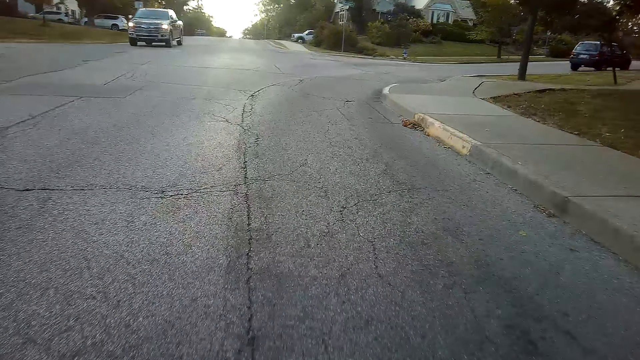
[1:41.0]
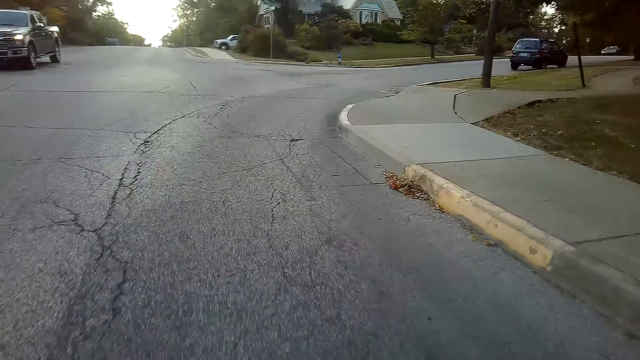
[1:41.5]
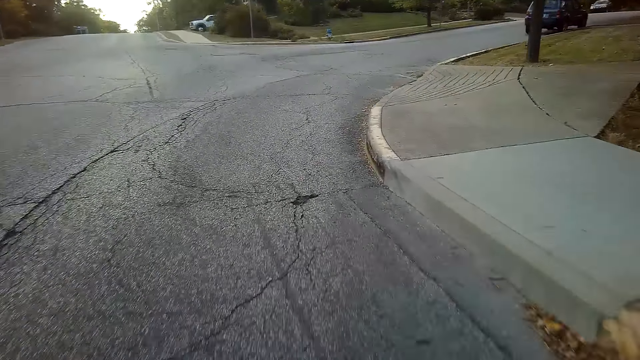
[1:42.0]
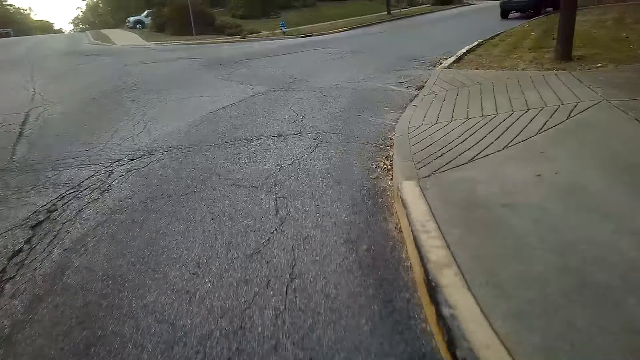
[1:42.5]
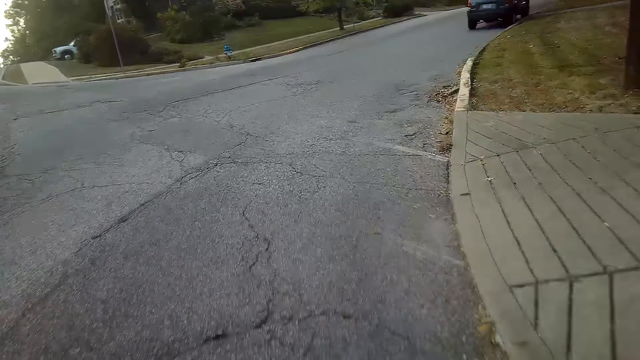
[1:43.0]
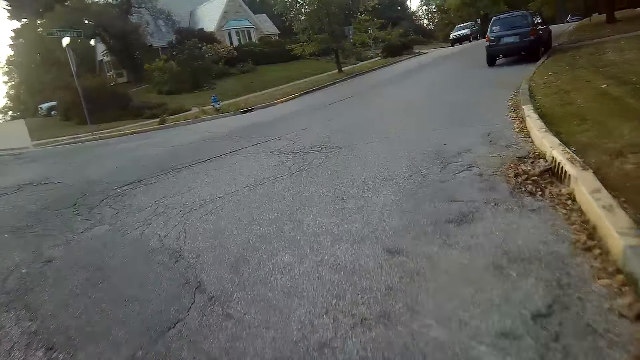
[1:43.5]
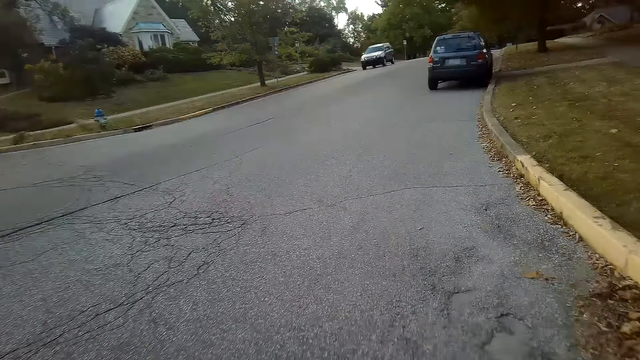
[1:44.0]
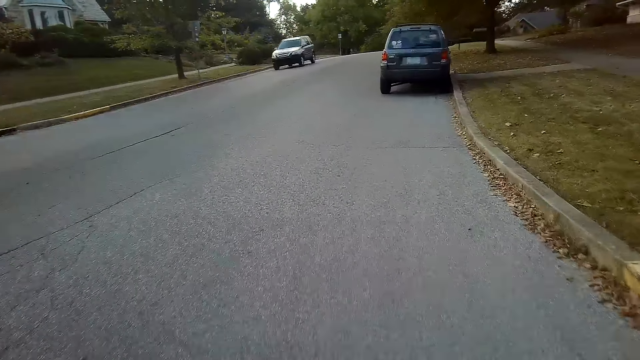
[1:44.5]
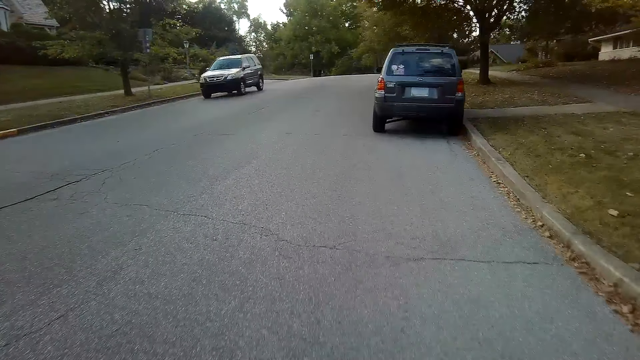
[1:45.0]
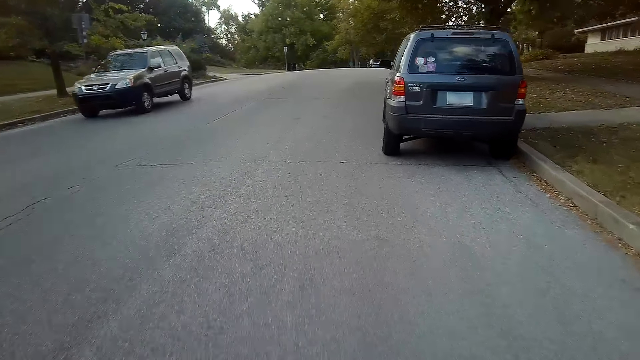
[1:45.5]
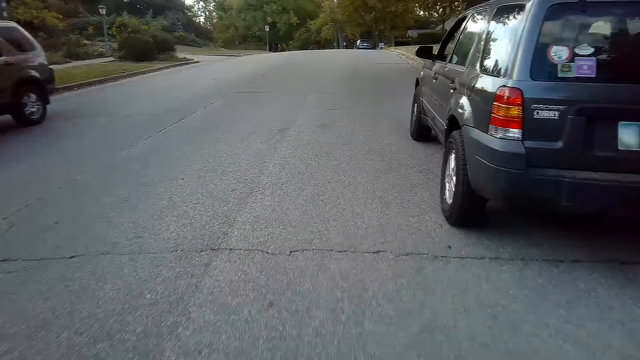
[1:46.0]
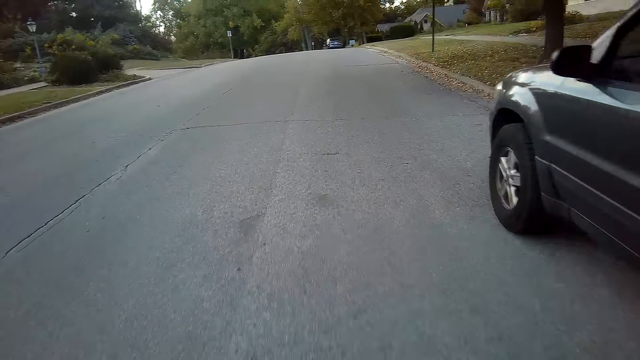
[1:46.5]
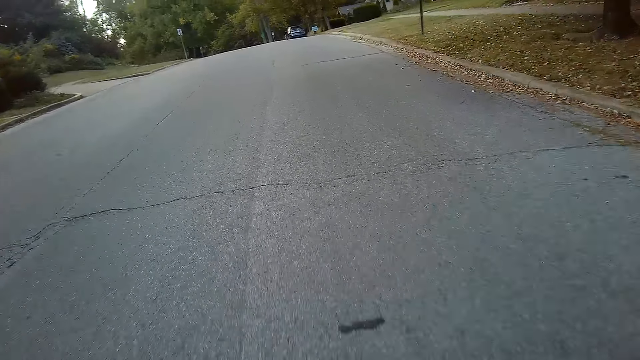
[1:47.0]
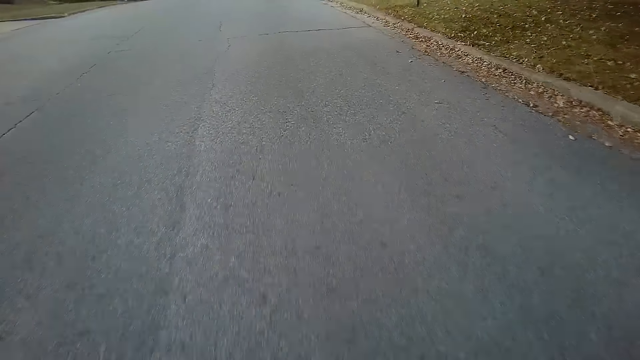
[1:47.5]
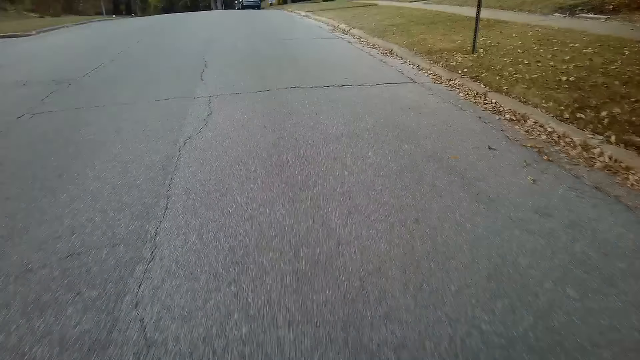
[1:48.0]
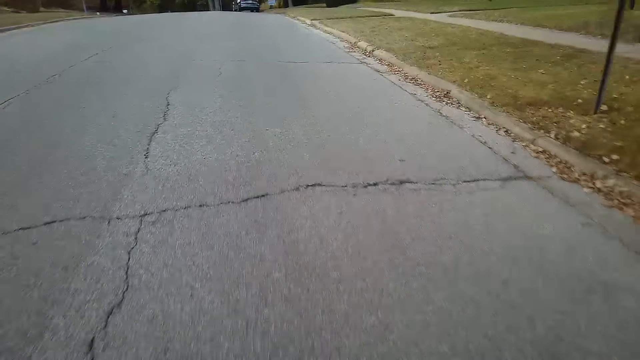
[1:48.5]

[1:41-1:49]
The camera wearer turns to the right side of the road. They cycle along the road.

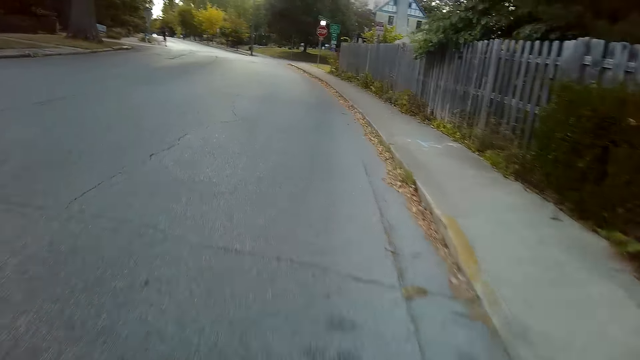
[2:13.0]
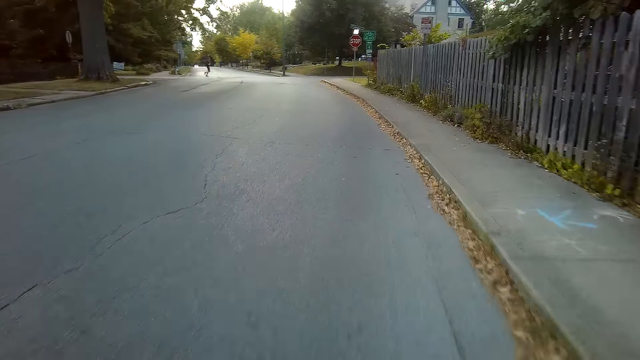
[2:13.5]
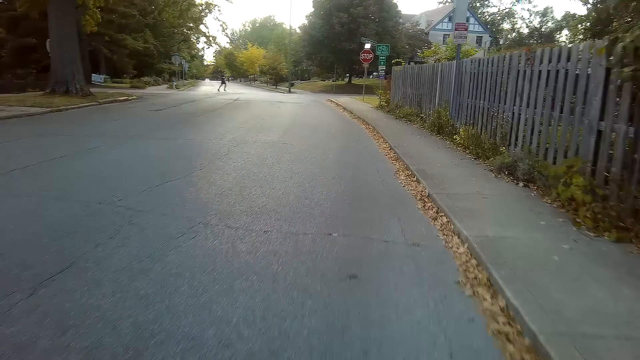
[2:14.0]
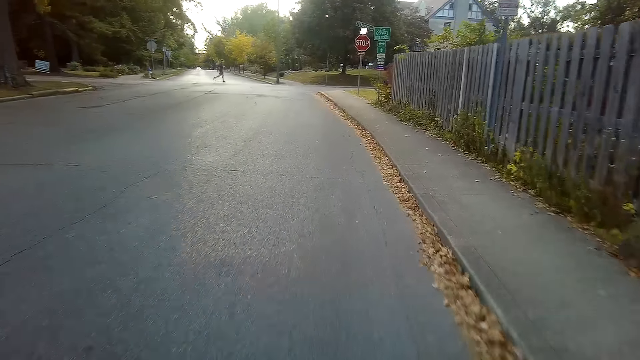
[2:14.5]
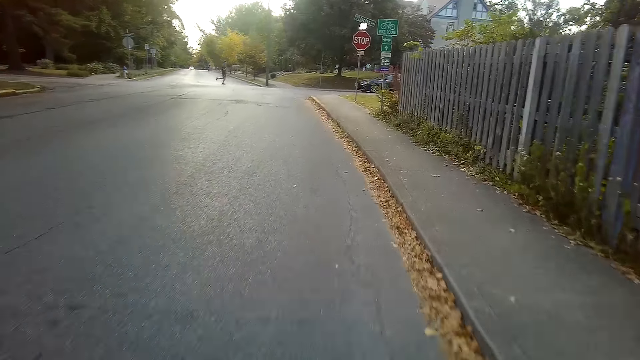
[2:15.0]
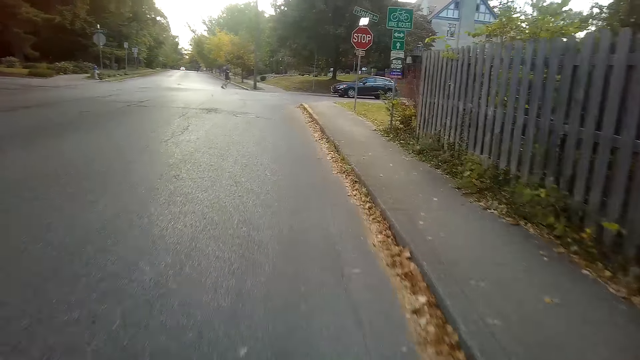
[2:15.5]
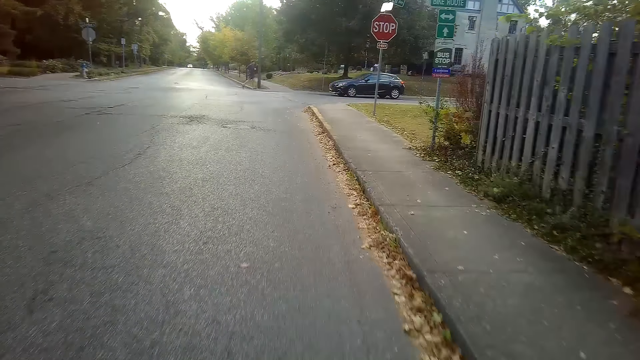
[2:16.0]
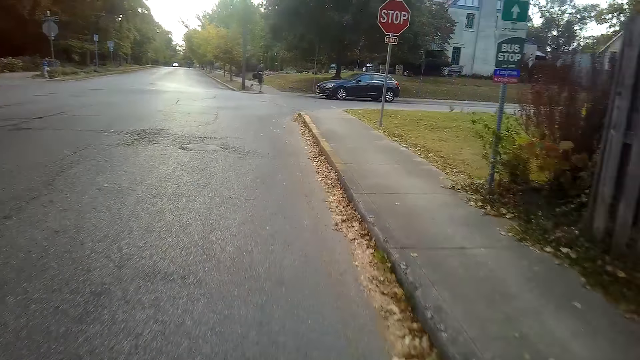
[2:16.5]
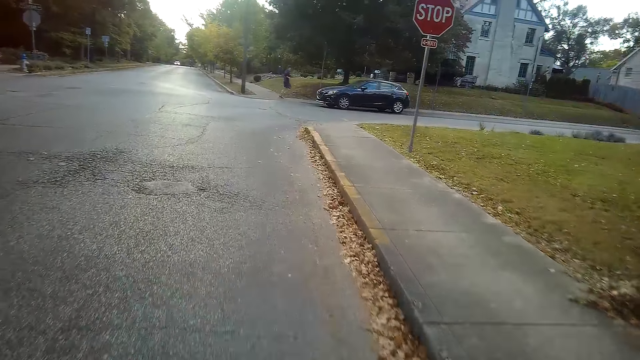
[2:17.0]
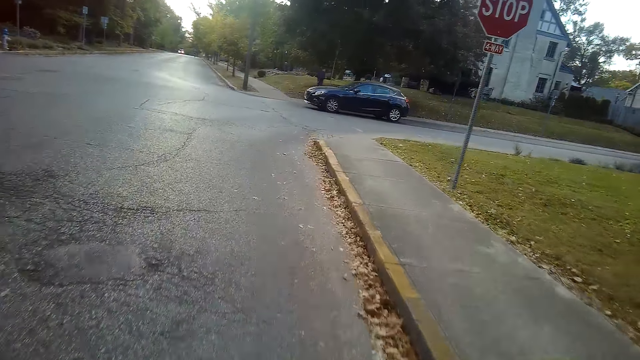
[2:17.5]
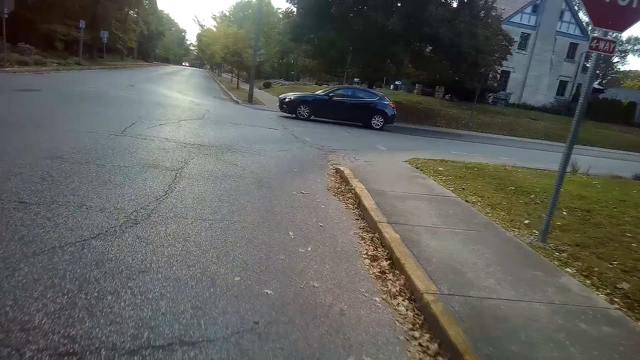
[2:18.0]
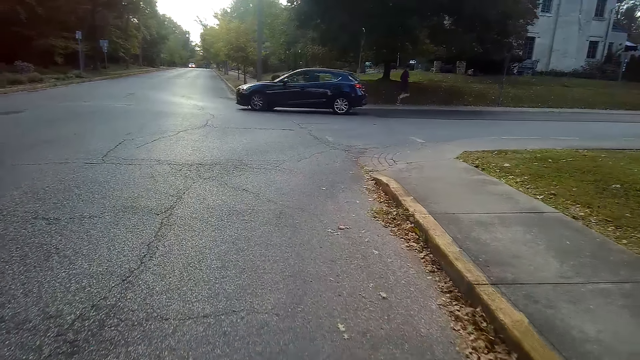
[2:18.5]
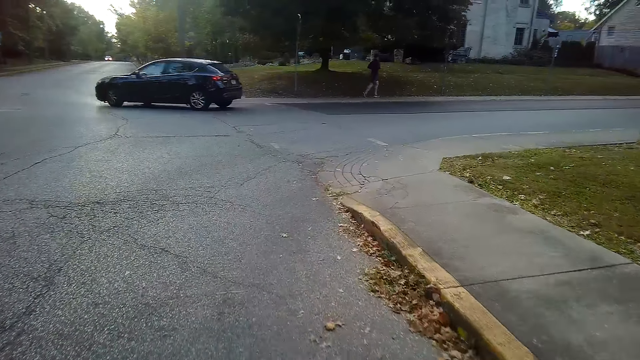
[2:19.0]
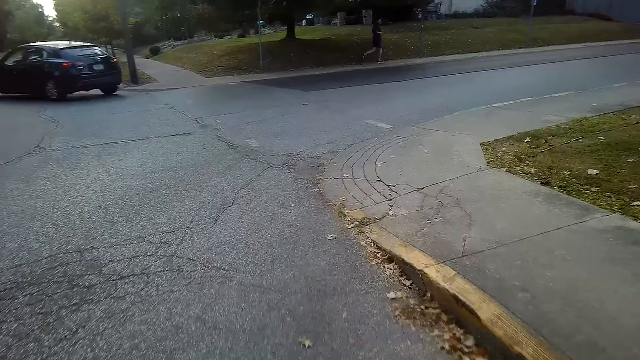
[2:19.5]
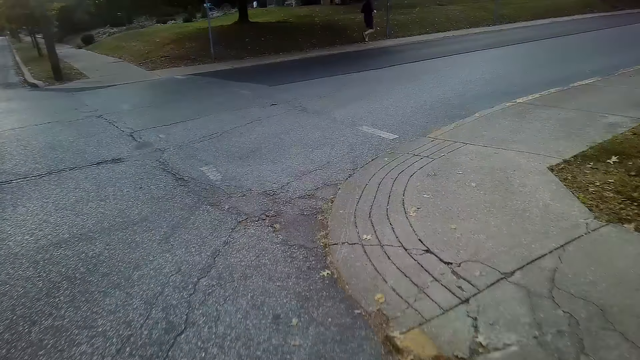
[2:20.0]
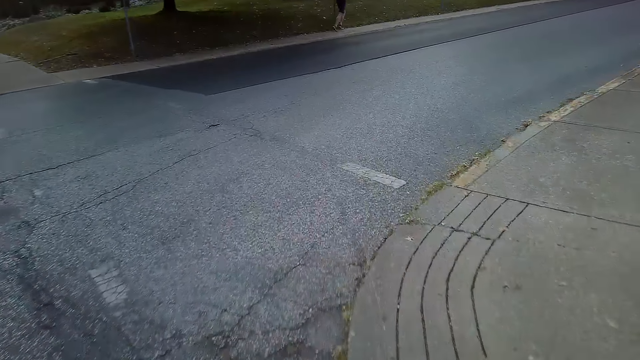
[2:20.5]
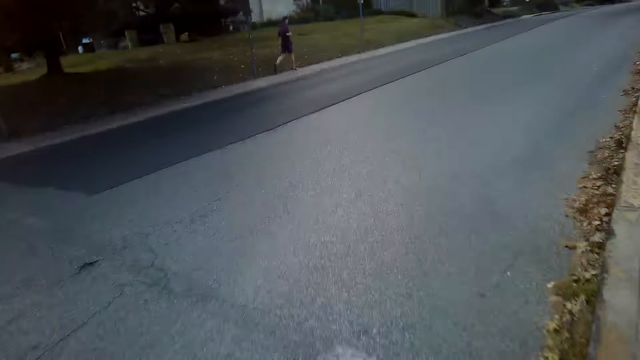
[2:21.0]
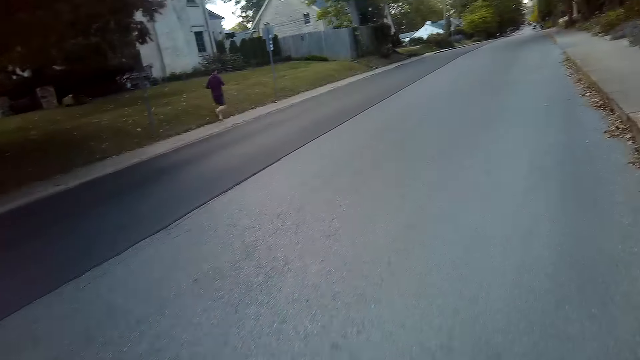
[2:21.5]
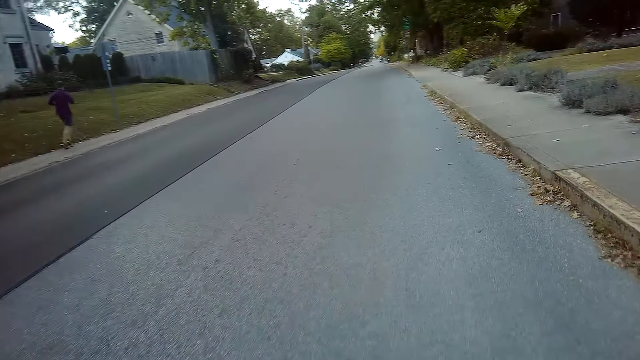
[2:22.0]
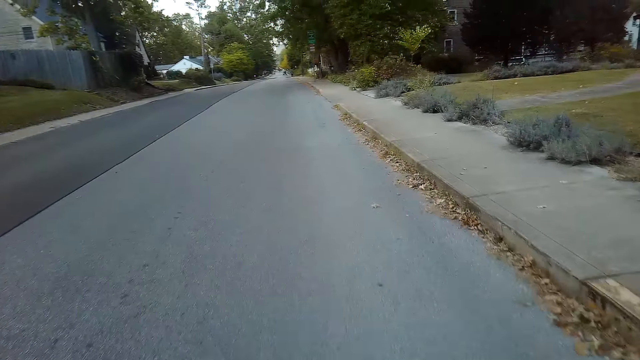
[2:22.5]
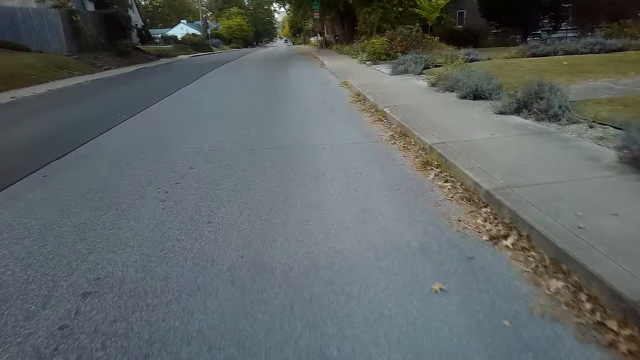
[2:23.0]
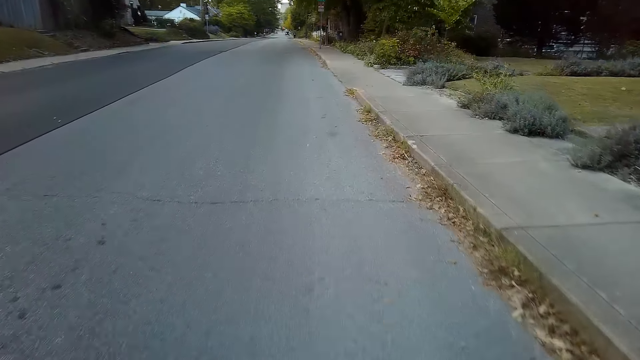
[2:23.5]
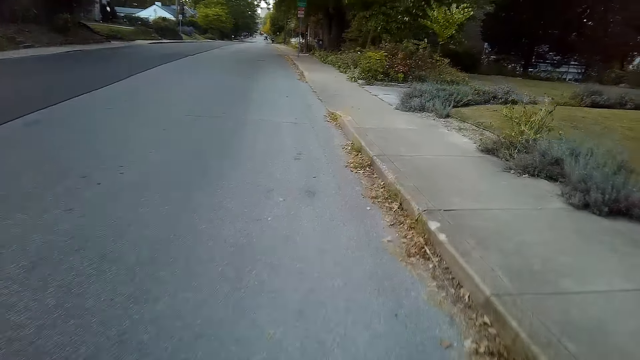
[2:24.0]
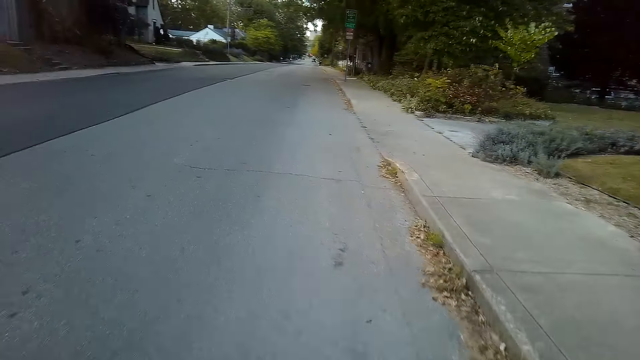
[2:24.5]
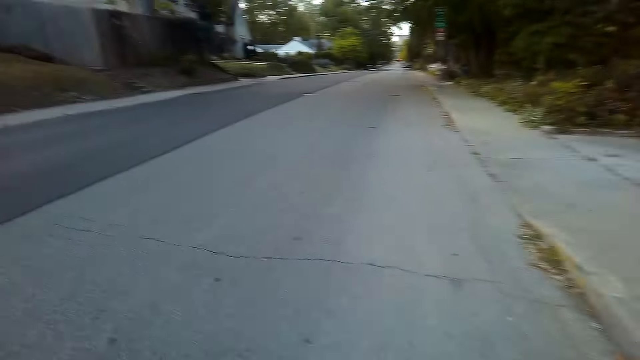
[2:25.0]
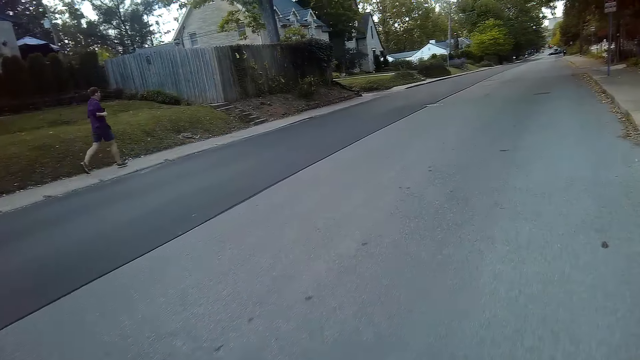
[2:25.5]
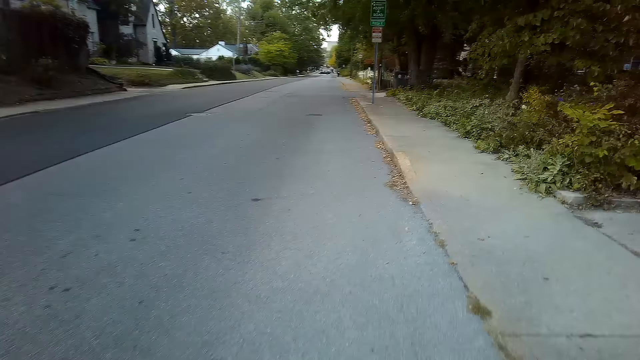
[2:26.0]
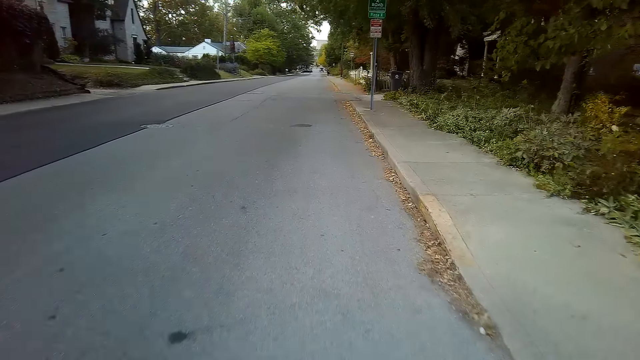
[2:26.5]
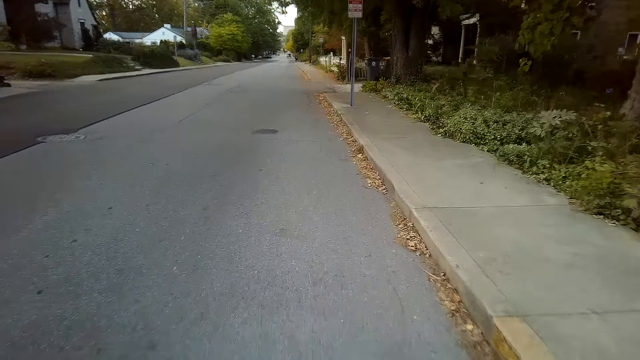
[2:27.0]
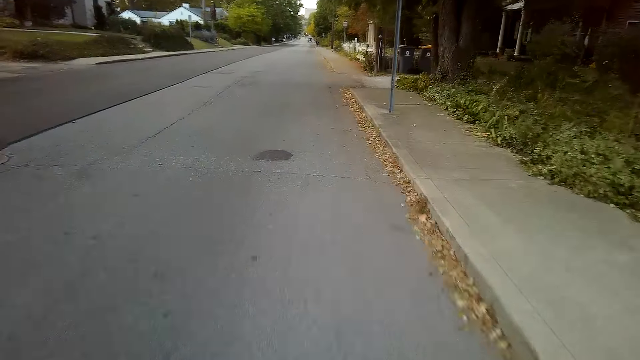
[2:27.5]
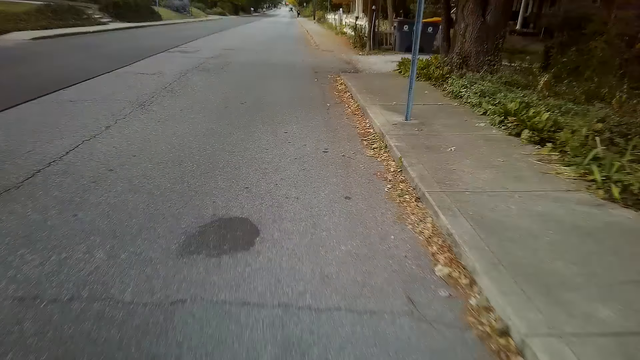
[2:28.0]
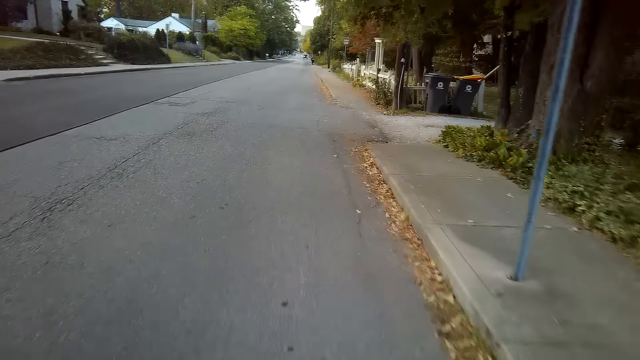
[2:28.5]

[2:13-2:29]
A person runs along the tarmac road. The person runs along the walkway. The camera wearer turns to the right side of the road. They cycle along the road.
